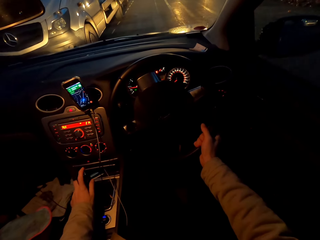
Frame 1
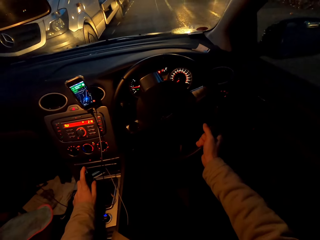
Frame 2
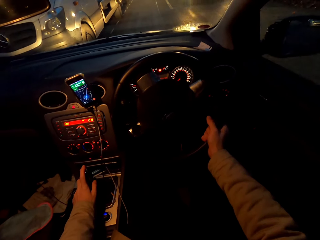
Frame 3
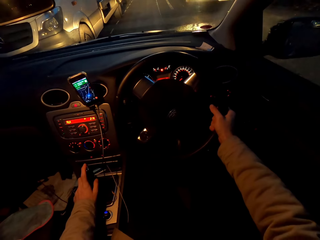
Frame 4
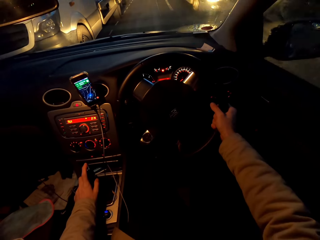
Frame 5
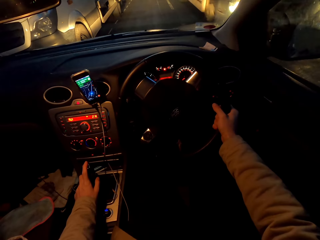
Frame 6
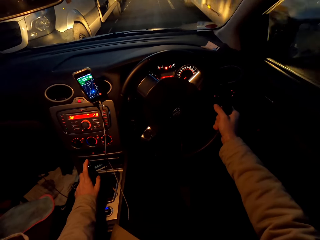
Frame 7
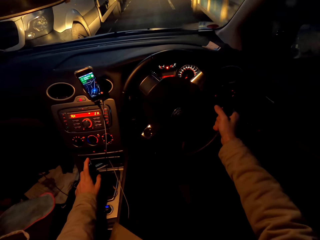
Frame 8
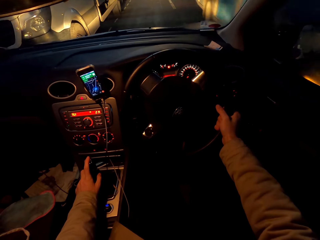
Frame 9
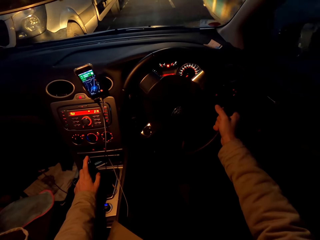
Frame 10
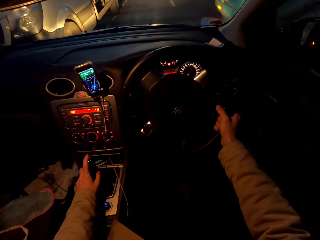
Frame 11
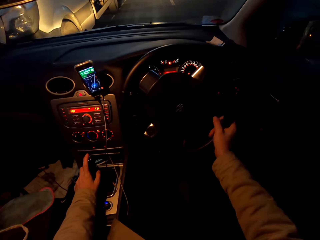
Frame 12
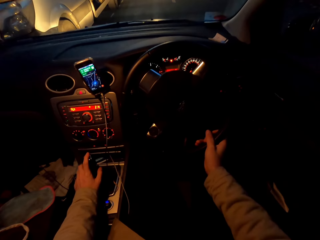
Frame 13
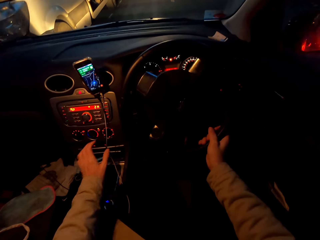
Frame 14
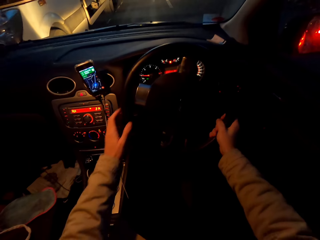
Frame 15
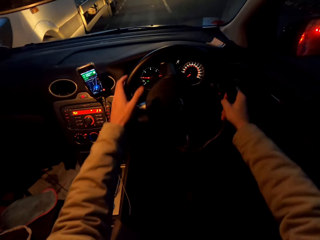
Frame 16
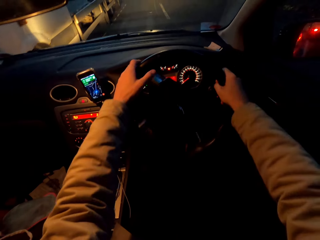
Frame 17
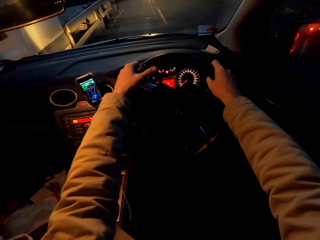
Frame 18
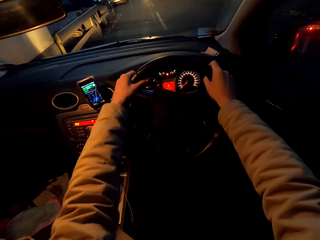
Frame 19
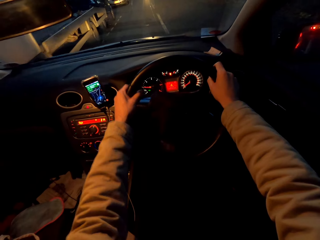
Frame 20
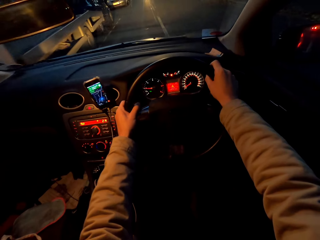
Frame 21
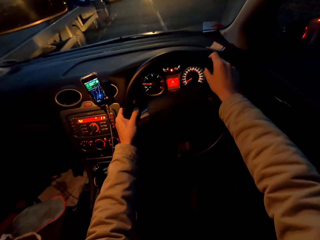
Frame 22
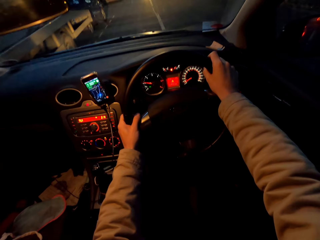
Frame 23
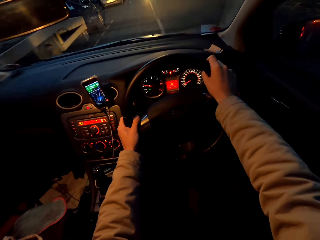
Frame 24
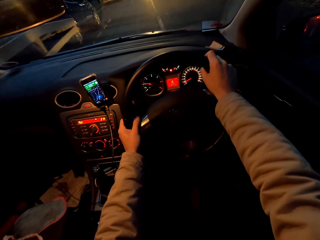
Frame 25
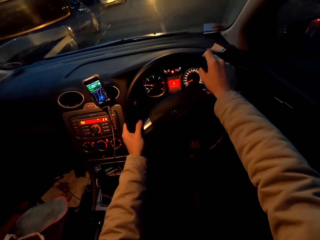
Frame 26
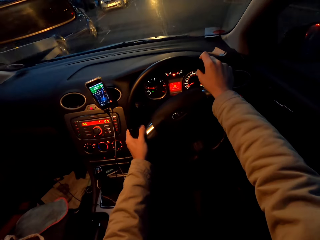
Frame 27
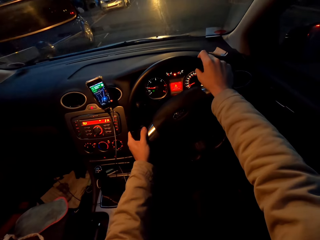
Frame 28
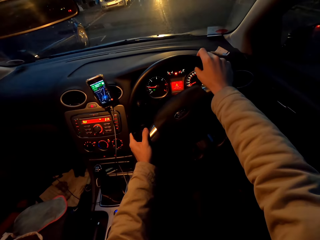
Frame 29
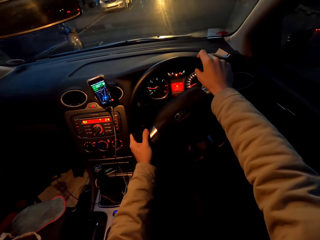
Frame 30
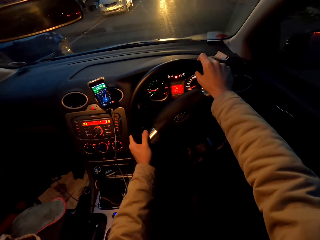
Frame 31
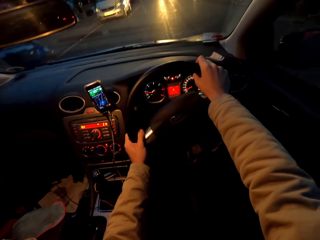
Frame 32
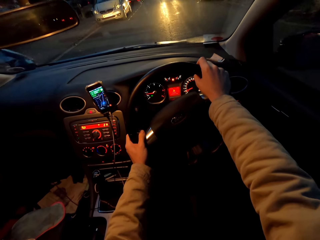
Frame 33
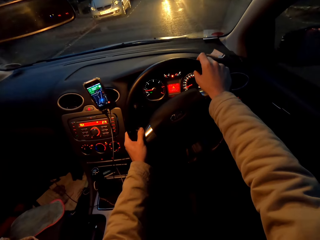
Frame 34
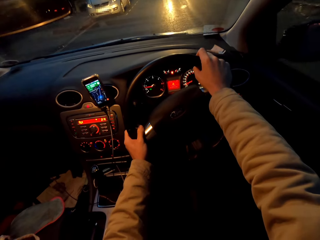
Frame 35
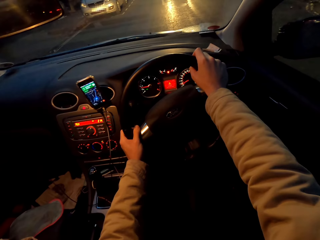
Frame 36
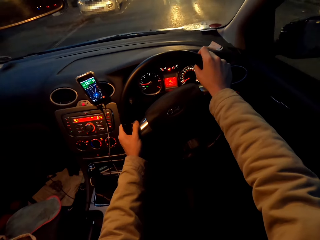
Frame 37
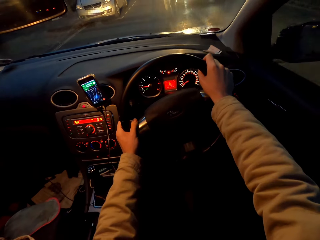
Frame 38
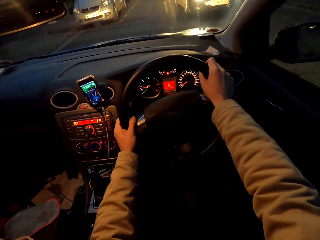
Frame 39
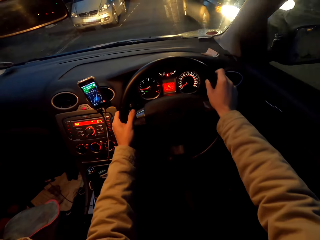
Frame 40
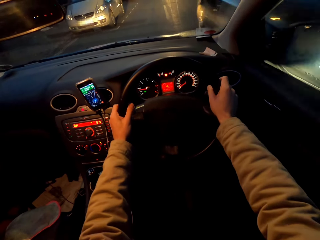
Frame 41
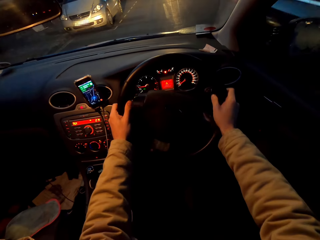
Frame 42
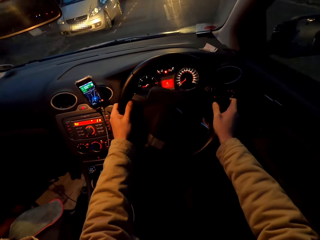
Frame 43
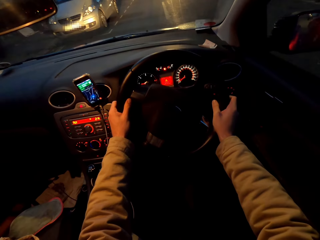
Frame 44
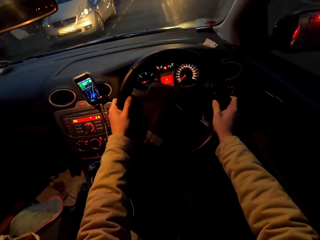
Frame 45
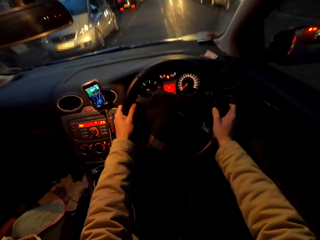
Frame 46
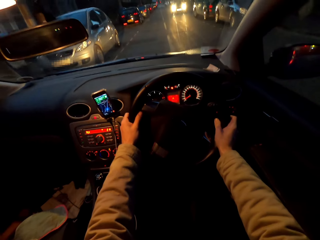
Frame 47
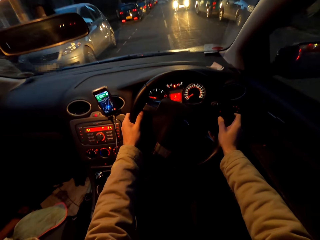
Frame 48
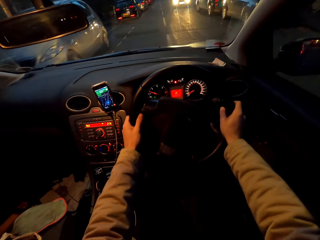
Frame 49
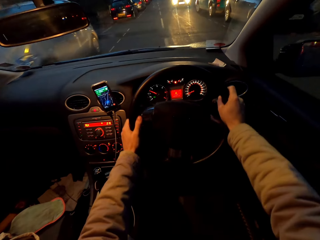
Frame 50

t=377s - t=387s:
A blue bus drives past the camera wearer. The camera wearer drives the car with both hands. A black car drives past the camera wearer.

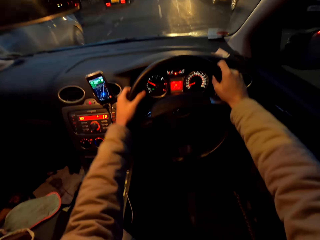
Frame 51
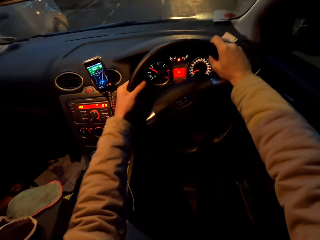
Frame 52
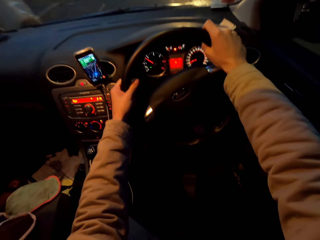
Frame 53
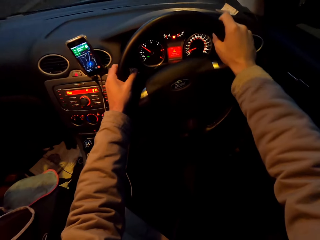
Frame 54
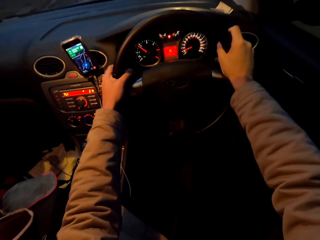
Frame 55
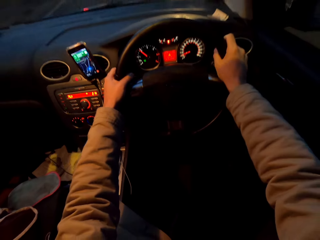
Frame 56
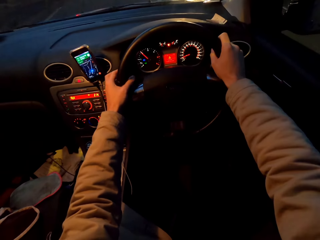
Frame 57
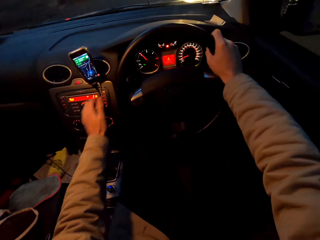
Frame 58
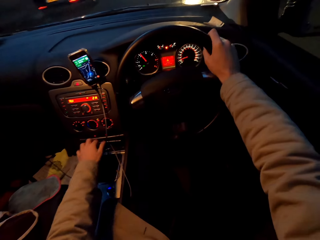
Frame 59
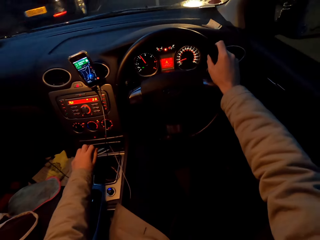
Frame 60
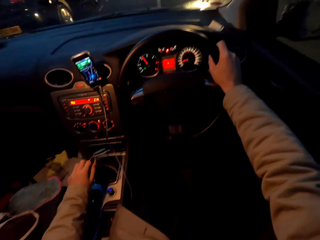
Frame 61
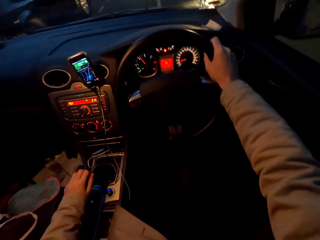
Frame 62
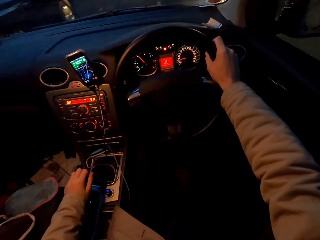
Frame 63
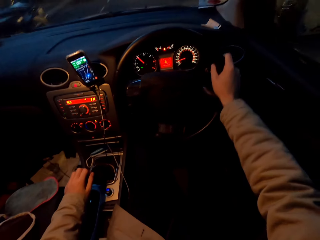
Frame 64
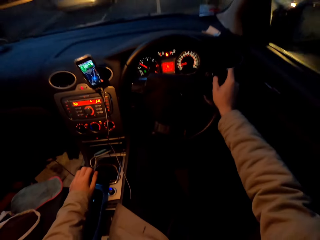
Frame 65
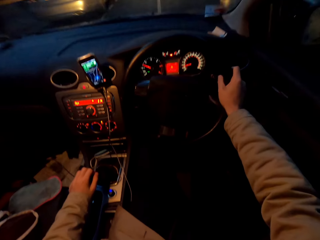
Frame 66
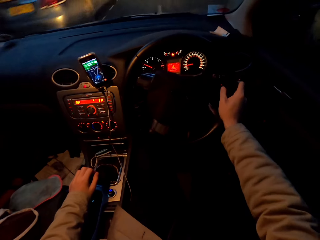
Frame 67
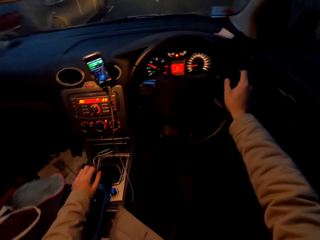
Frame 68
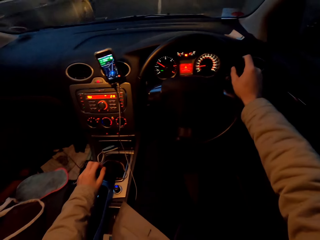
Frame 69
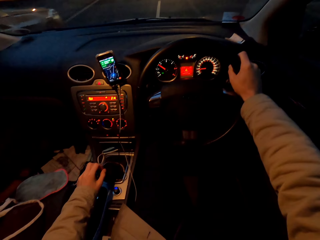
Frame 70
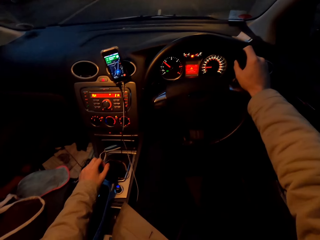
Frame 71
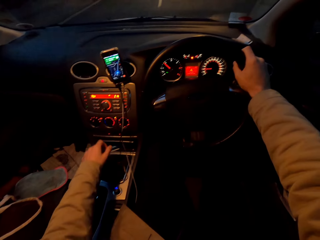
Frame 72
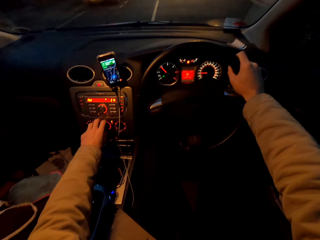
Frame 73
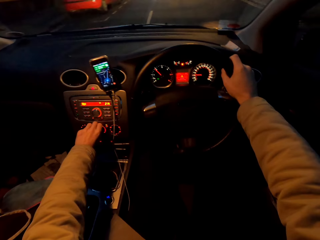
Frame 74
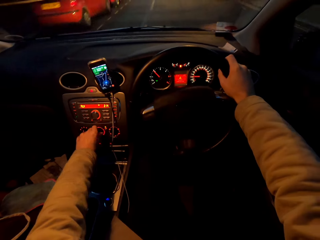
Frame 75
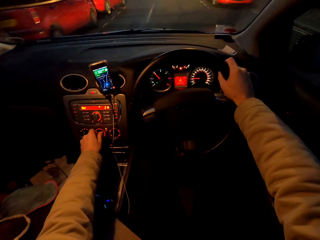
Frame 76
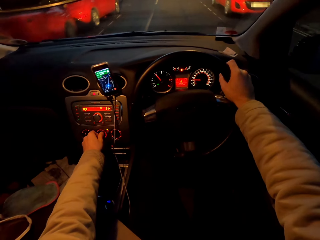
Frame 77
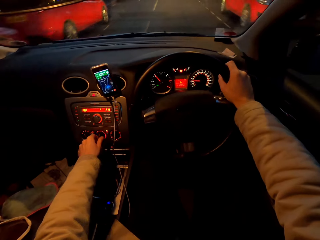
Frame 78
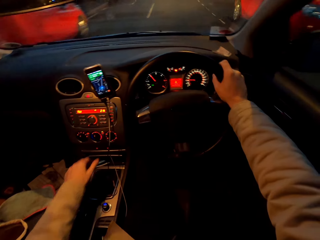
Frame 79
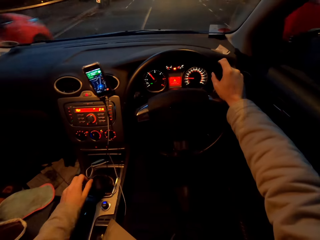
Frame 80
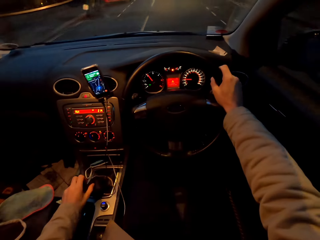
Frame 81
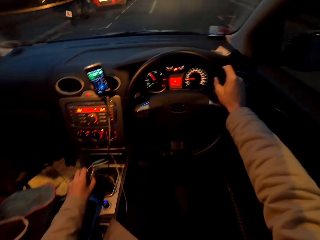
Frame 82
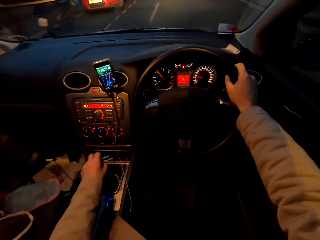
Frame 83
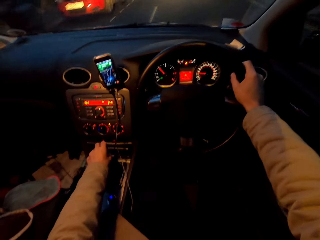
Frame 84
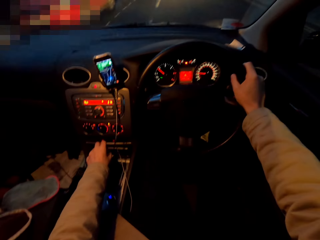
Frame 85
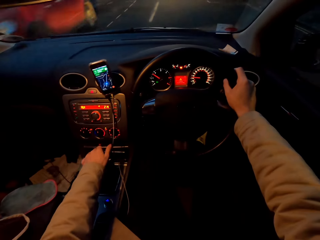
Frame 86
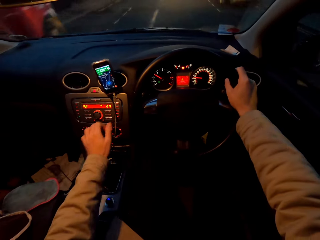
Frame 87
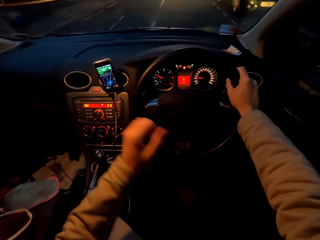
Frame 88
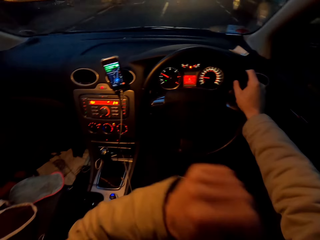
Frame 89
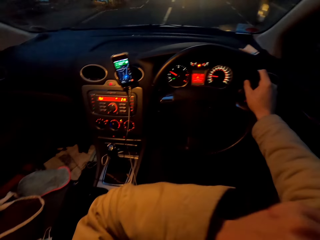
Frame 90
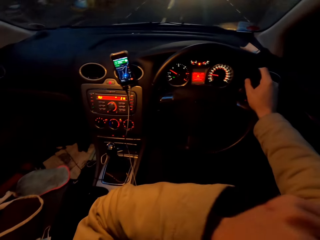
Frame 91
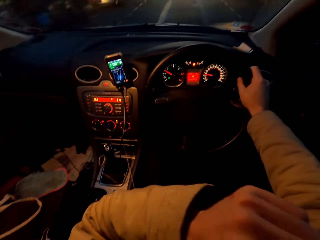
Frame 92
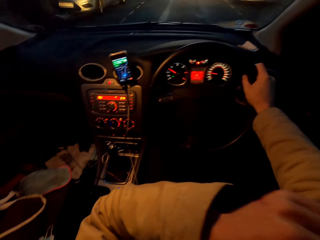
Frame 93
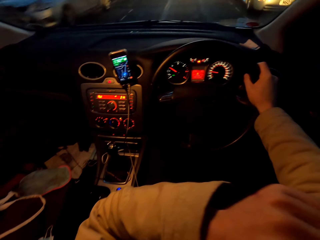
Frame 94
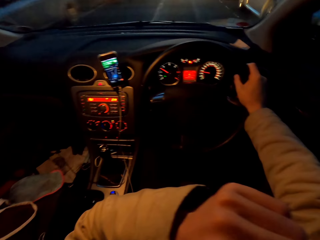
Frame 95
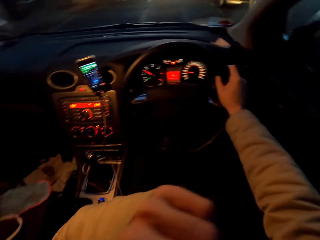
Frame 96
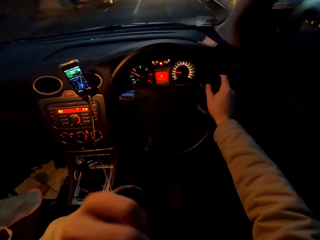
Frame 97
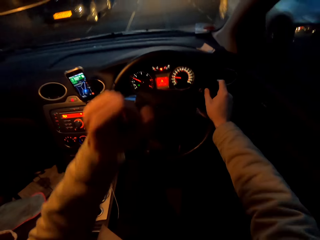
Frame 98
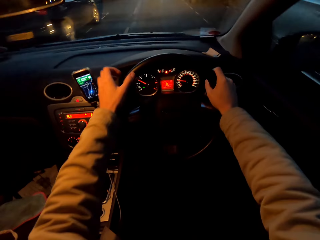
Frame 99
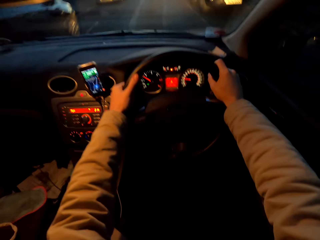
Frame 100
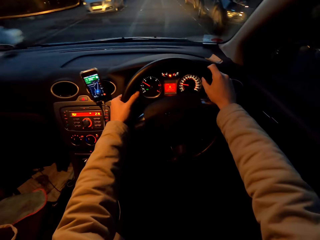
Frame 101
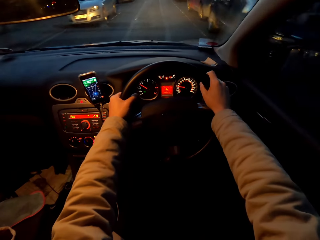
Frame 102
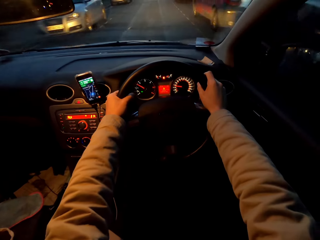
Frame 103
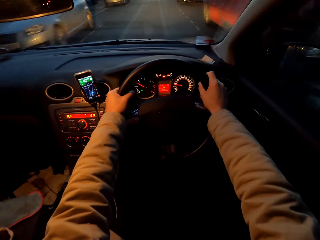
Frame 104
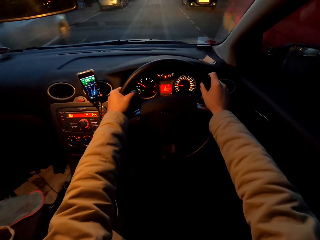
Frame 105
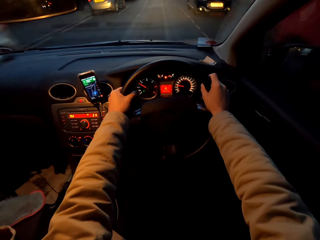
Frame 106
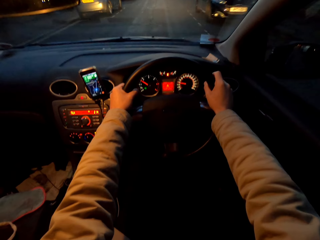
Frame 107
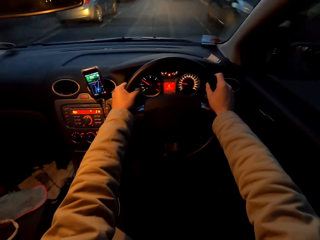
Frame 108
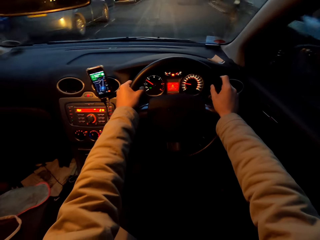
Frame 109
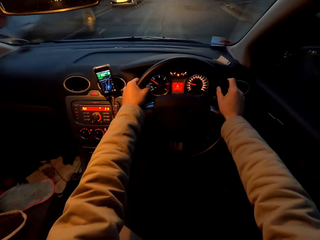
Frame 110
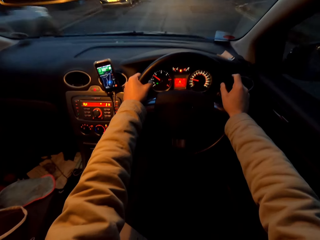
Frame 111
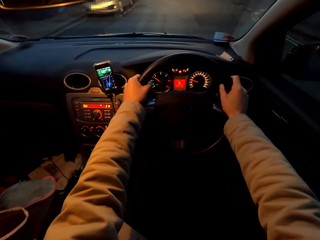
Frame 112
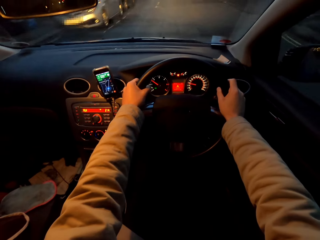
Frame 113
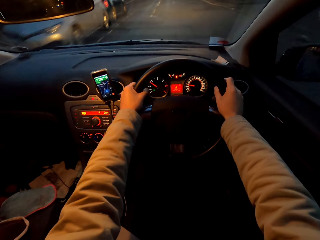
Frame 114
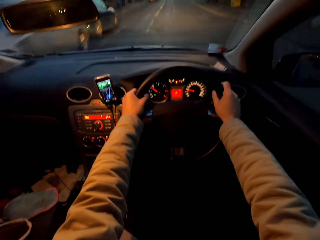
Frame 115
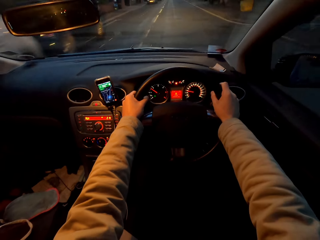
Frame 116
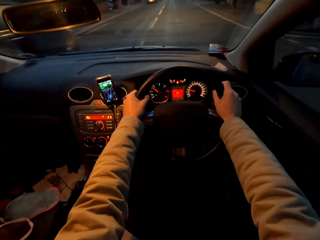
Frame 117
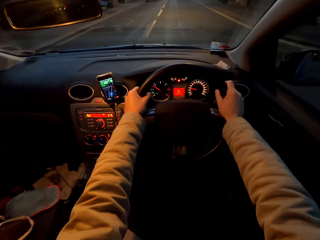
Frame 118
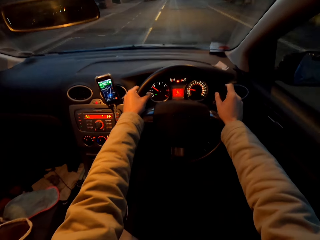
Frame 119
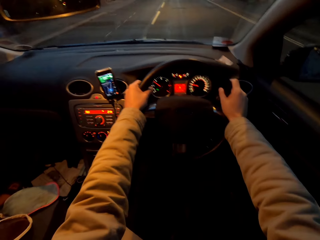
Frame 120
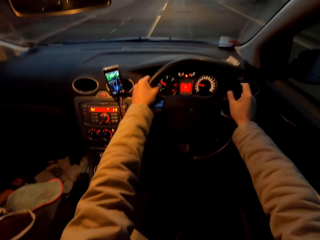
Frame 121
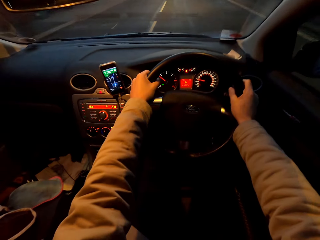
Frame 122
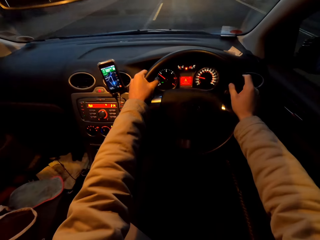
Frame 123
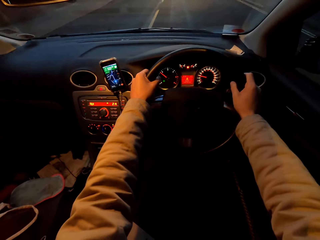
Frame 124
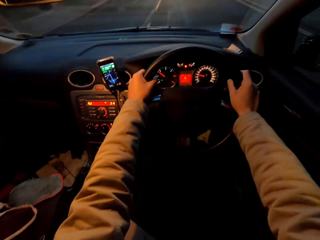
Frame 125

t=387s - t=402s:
The camera wearer shifts a trafficator with his left hand. He drives the car with his right hand. He shifts the car's gear with his left hand. He operates the car radio with his left hand. He drives the car. He shifts the car's gear with his left hand. He touches his face with his left hand. He drives the car with both hands.
